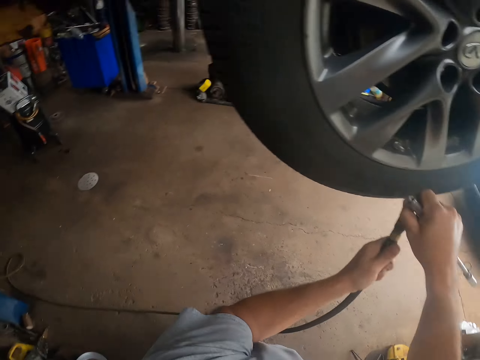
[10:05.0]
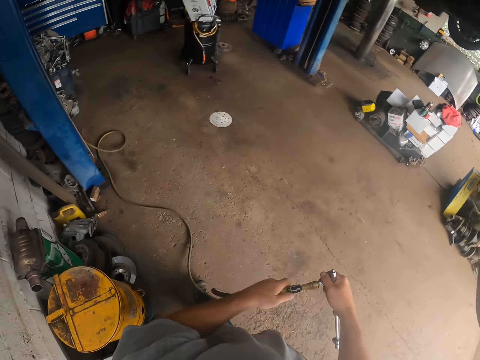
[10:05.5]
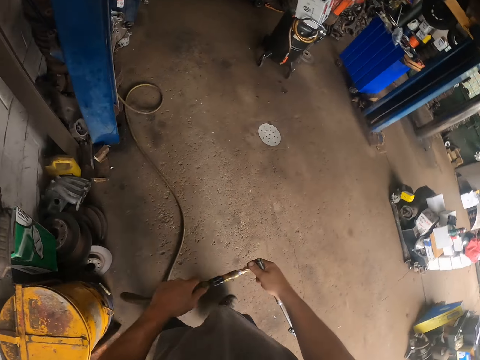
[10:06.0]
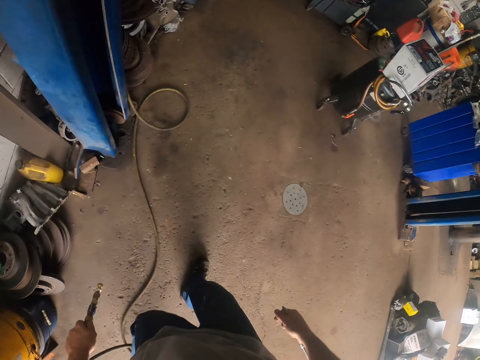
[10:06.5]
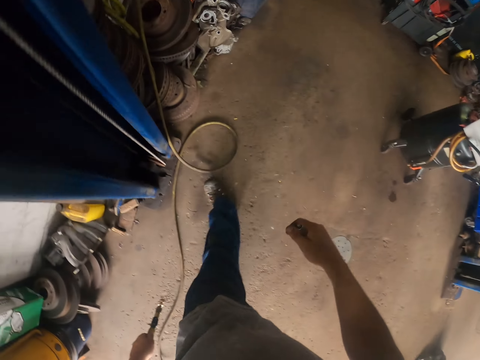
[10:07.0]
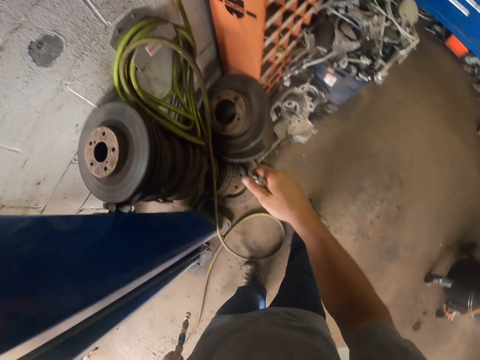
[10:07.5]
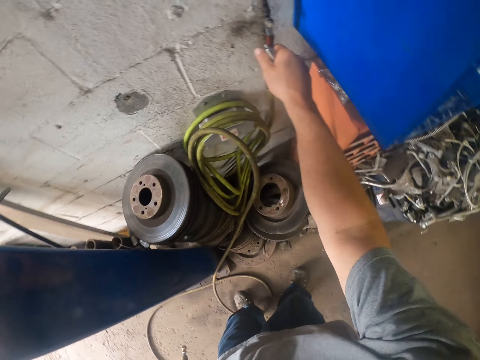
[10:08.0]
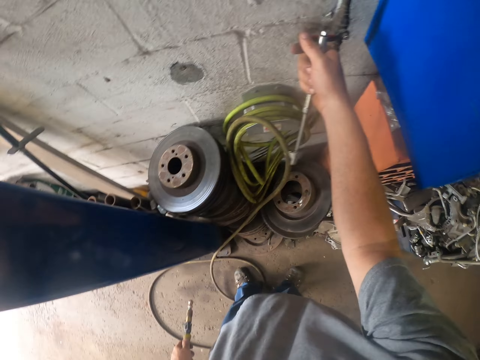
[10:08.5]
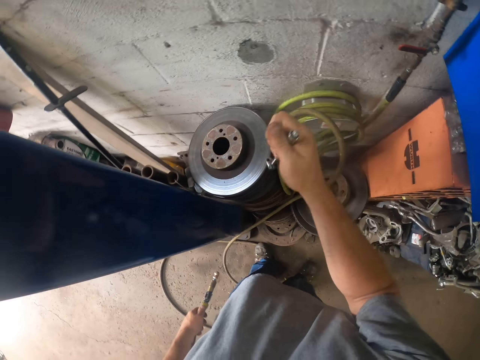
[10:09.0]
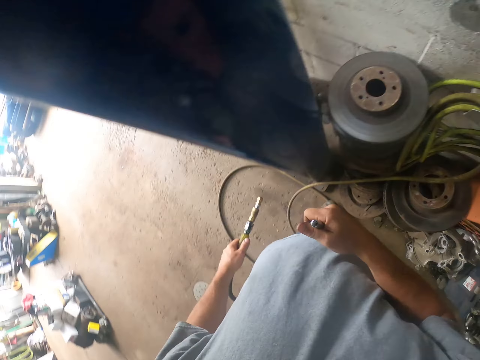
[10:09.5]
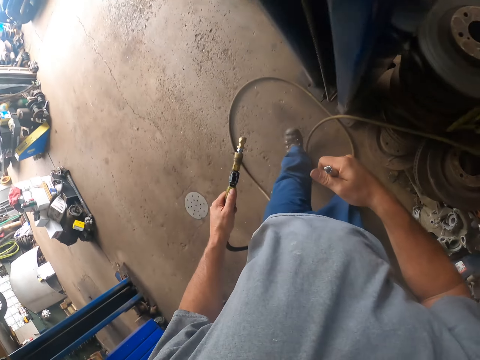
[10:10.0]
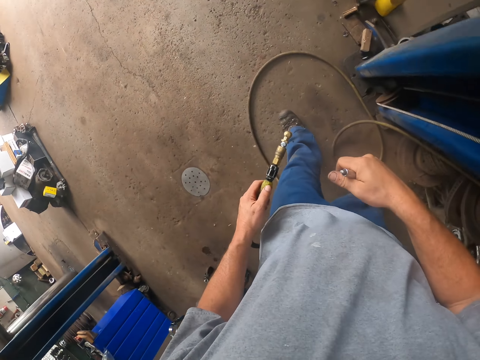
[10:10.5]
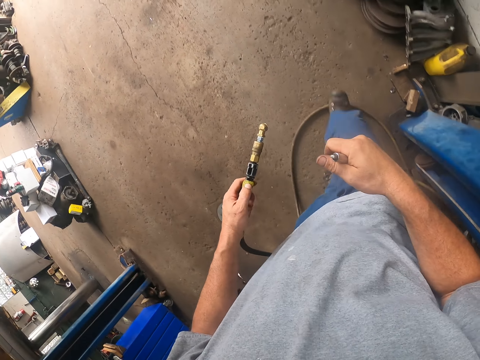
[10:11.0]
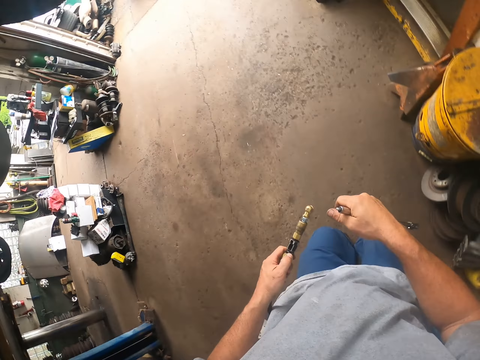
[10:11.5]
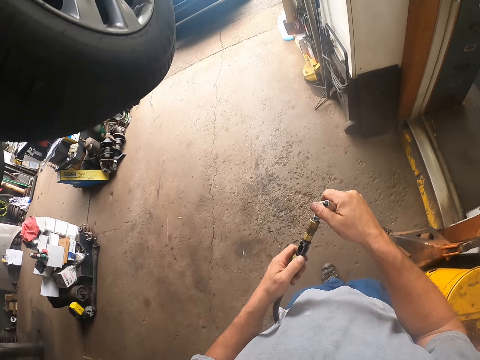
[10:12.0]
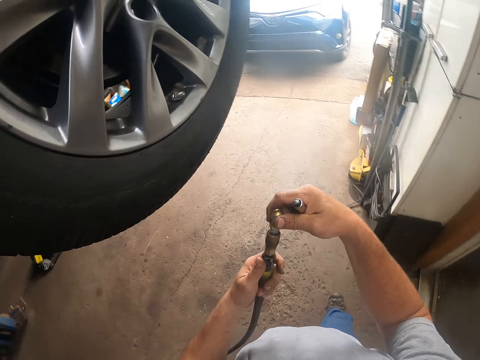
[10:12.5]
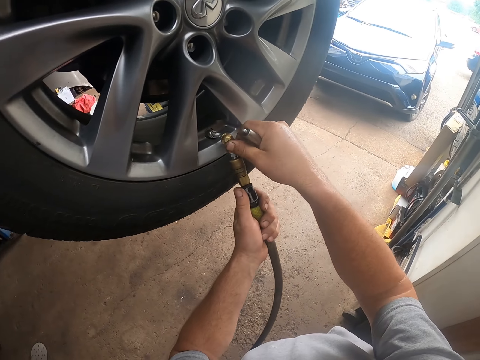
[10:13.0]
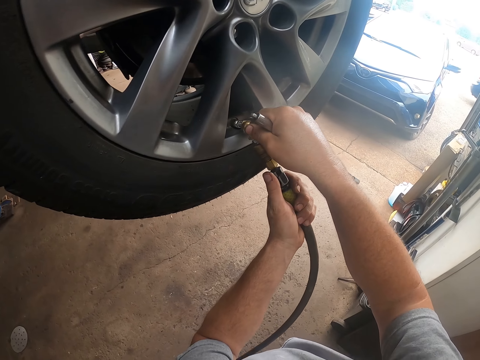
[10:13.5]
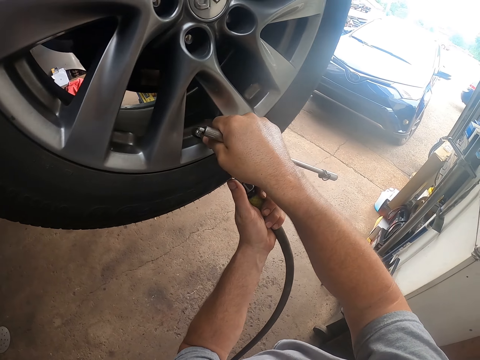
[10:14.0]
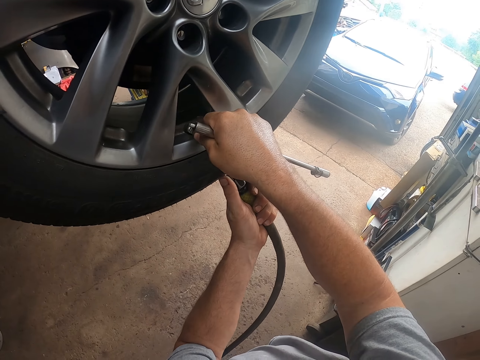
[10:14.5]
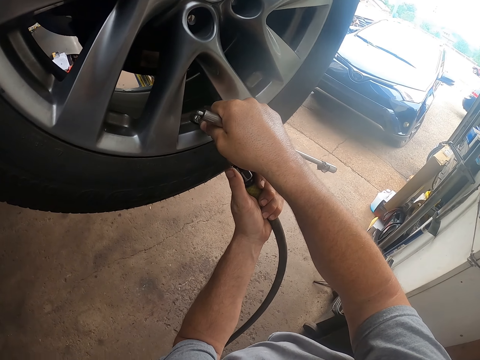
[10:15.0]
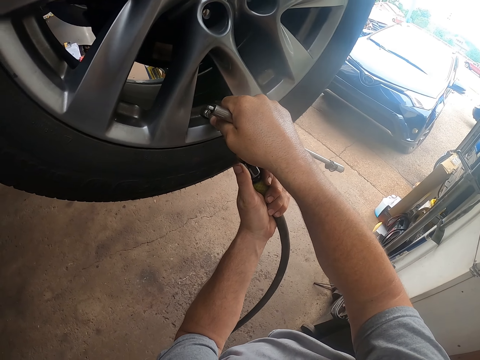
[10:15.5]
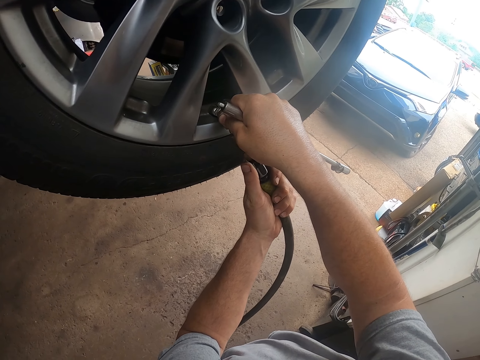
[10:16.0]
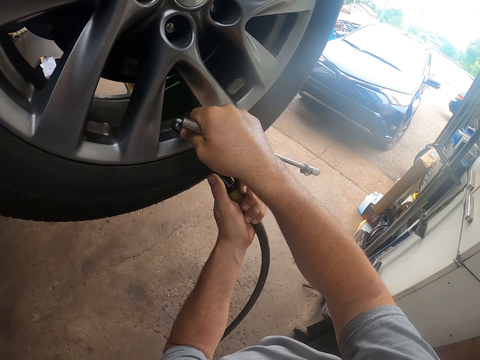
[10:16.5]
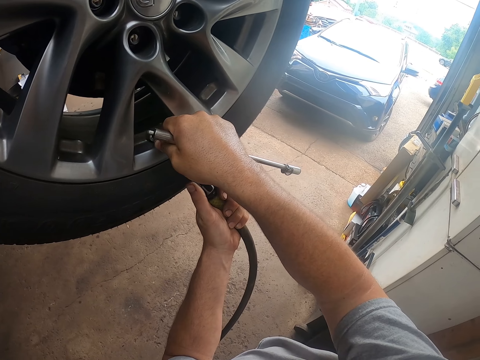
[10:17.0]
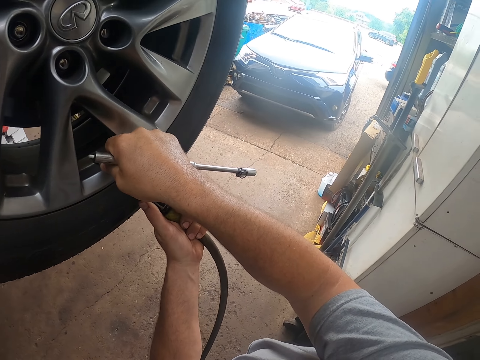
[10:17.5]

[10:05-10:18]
The camera wearer removes the air hose. He walks in a room. He opens the air compressor with his hand. He turns on the air pressure gauge. He walks in a room. He inserts the air compressor in the valve. He puts pressure in the tire.

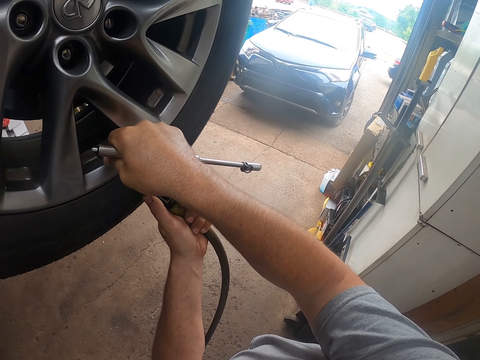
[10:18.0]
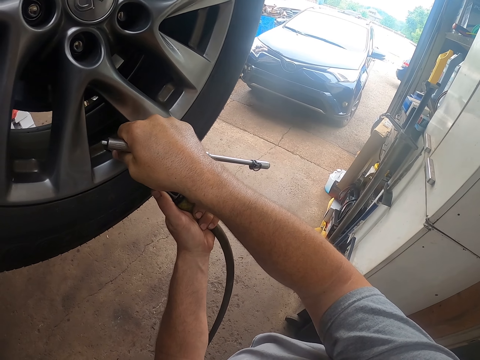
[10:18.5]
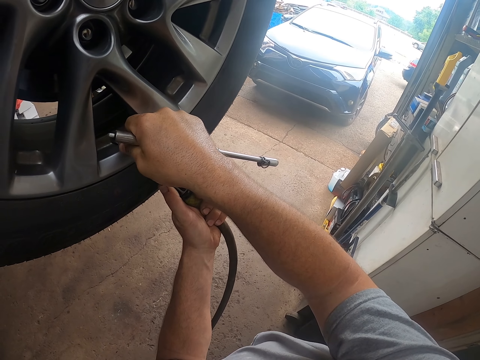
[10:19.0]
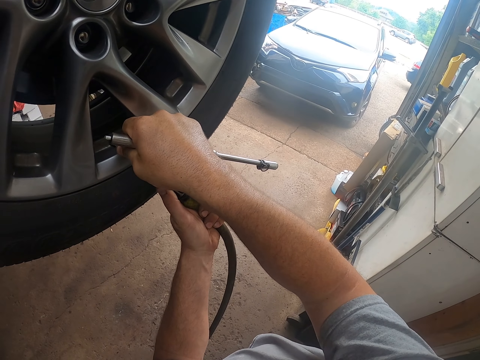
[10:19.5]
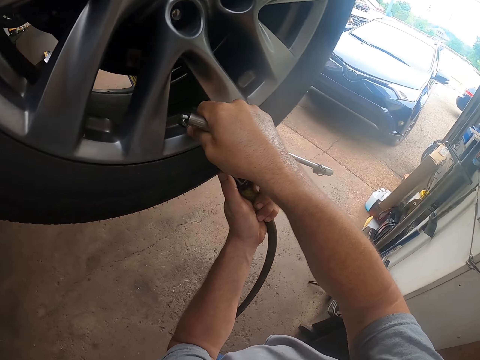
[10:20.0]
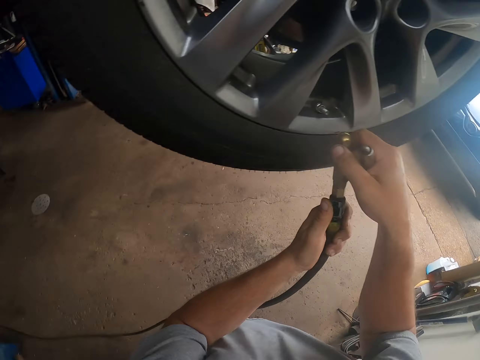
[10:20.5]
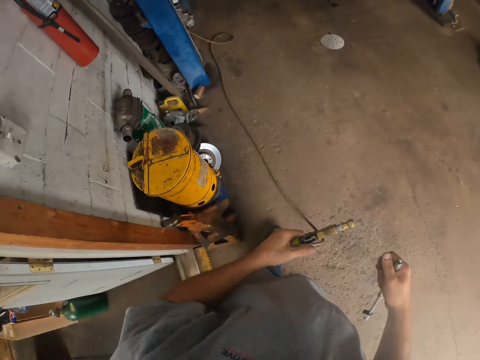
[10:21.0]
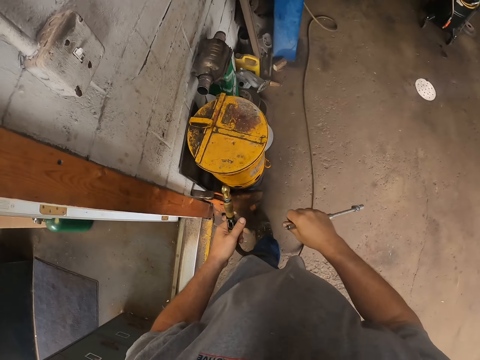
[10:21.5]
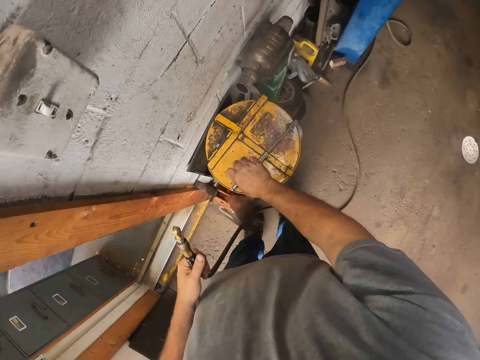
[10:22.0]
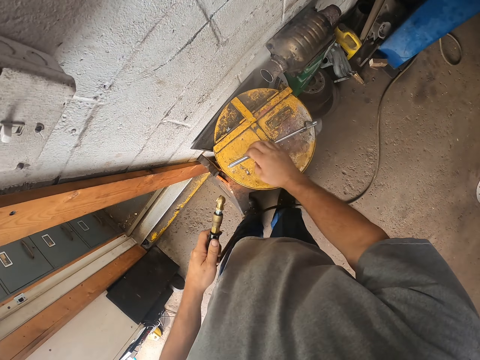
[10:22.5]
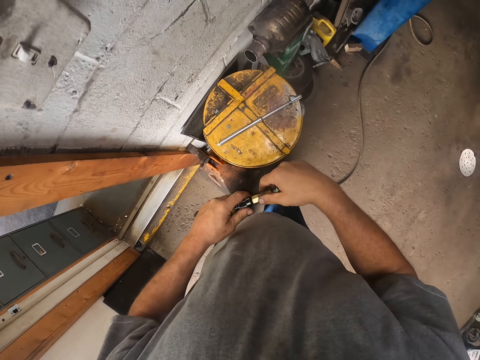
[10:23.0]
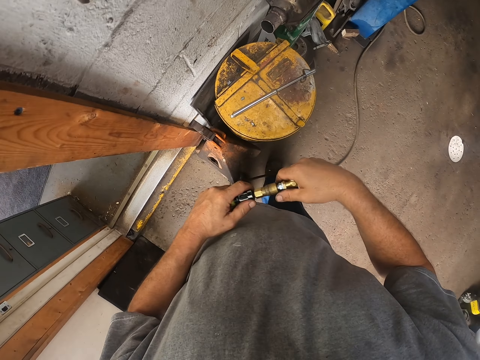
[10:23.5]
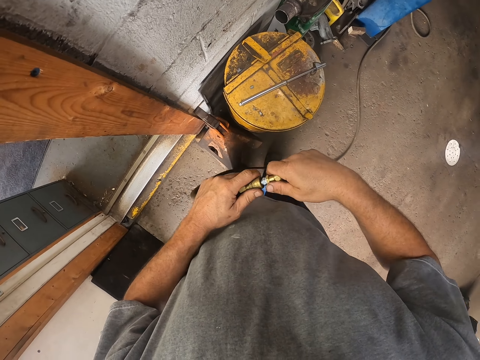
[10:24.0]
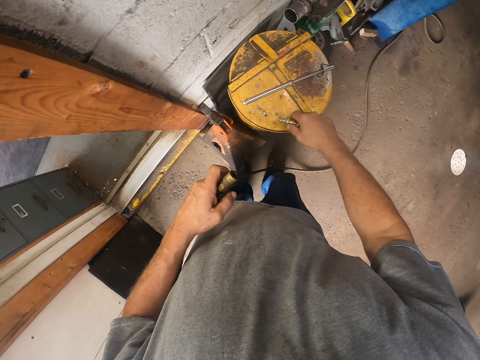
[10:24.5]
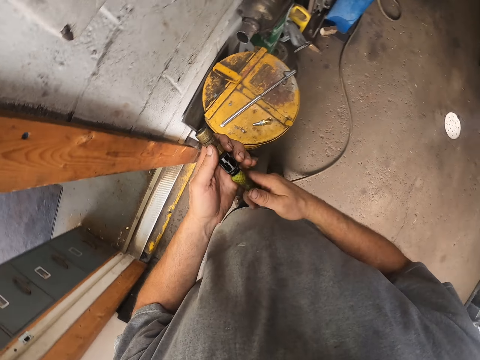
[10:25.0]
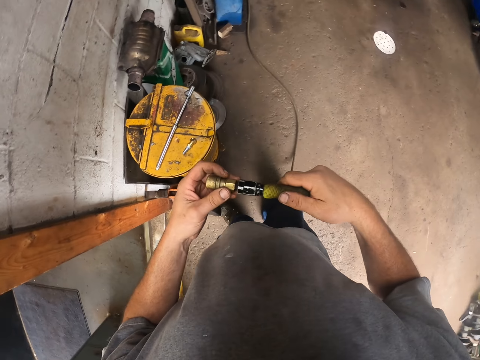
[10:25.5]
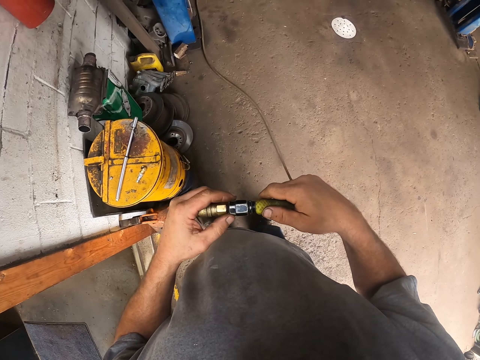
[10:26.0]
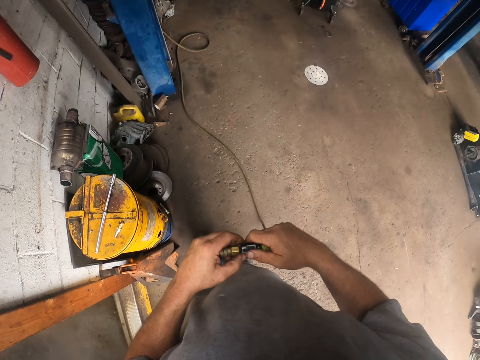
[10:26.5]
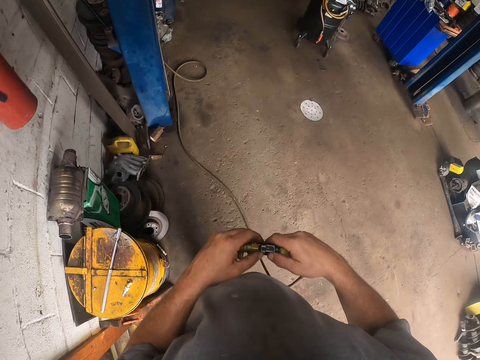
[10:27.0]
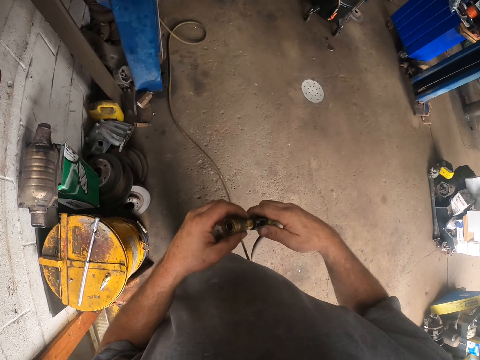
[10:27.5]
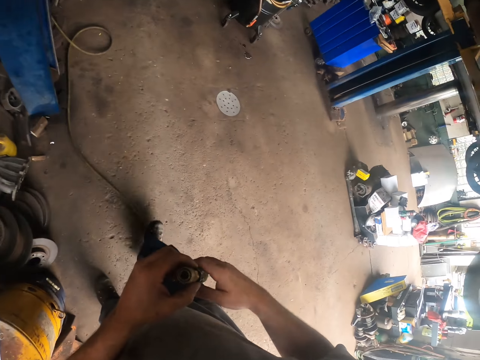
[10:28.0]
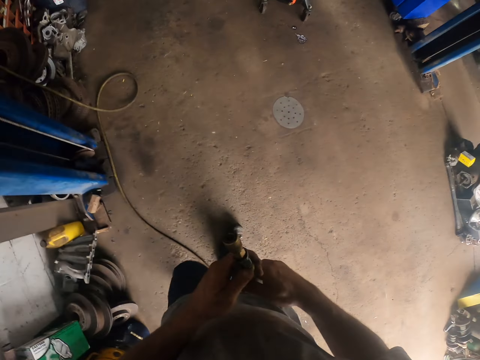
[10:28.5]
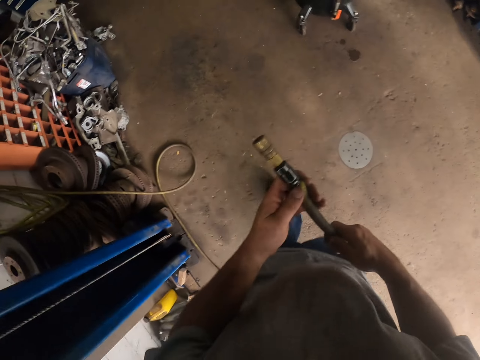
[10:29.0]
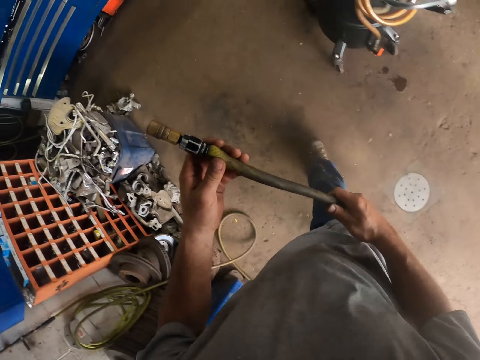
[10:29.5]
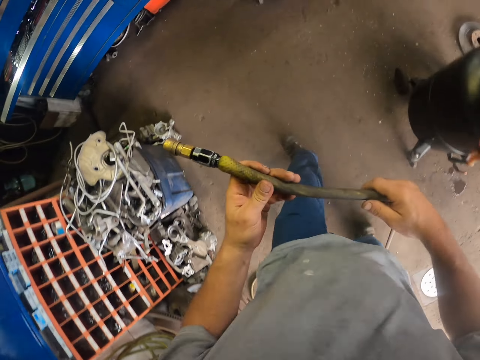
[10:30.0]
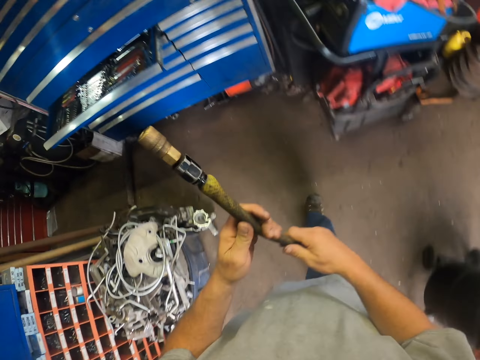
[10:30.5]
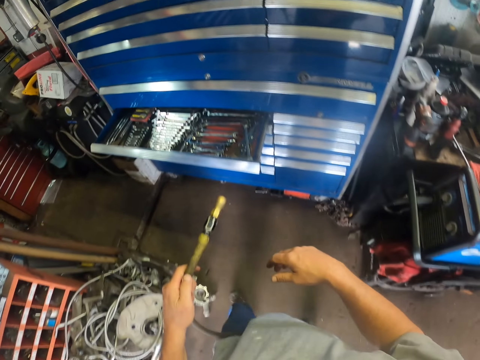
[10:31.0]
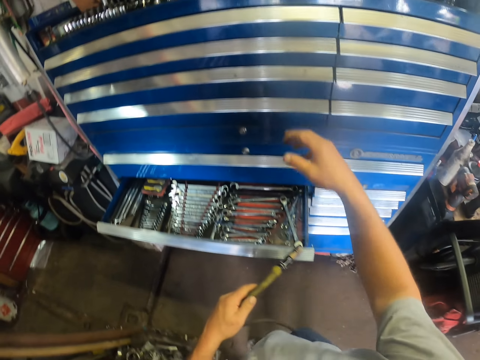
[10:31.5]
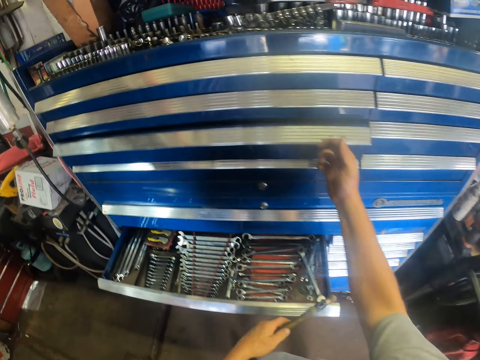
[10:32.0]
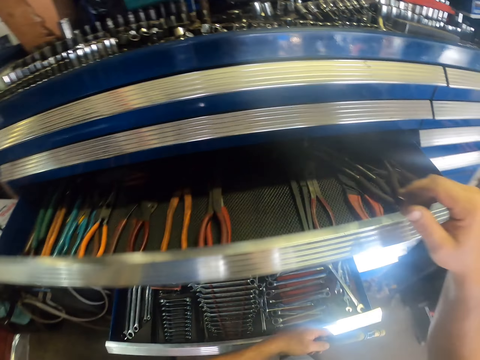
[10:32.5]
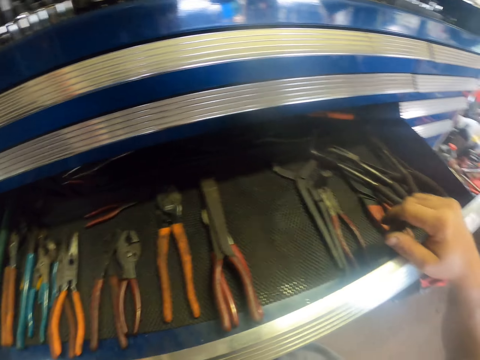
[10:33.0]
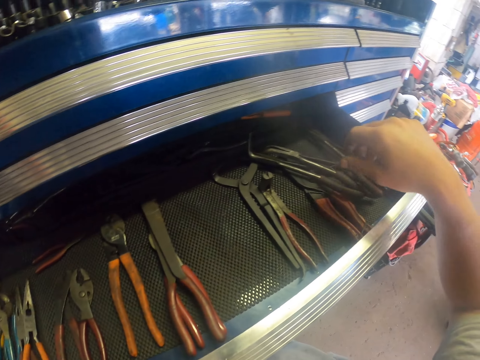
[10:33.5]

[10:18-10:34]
The camera wearer removes the air hose. He walks in a room. He drops the lug wrench or valve core removal key on the drum. He separates the air hose nozzle adapter. He drops the nozzle adapter on the drum. He walks away. He opens a tool drawer with his hand.
